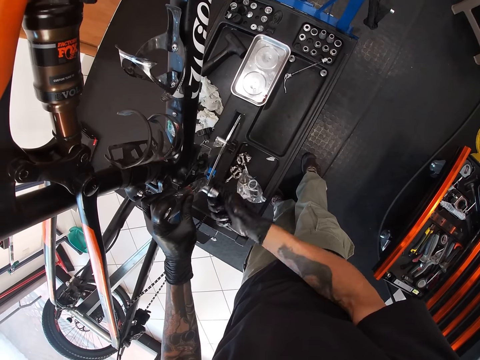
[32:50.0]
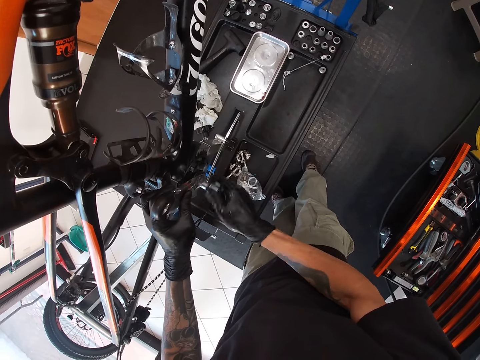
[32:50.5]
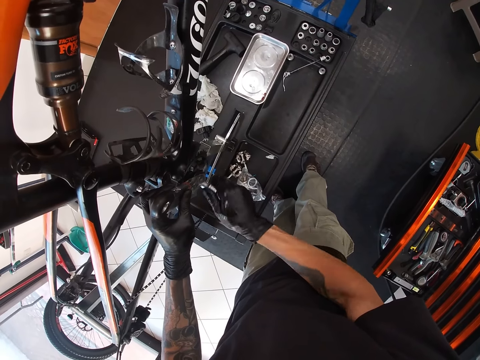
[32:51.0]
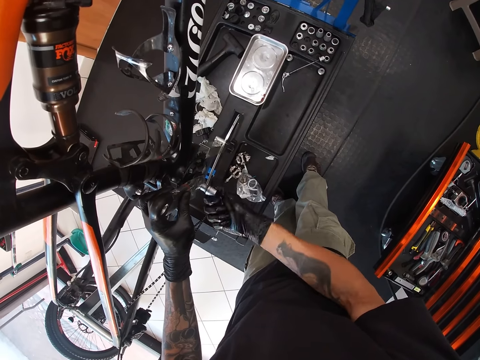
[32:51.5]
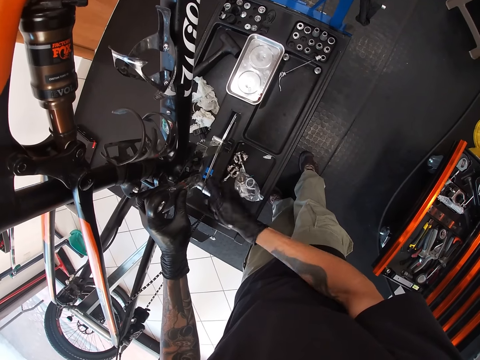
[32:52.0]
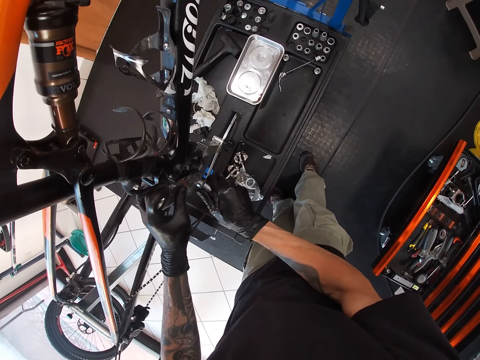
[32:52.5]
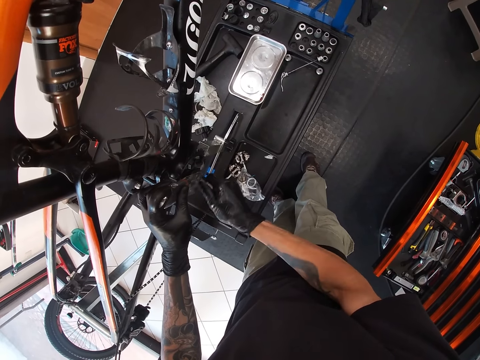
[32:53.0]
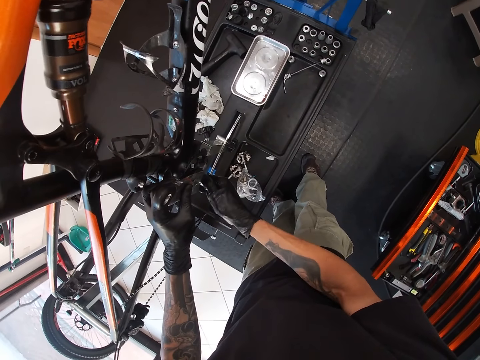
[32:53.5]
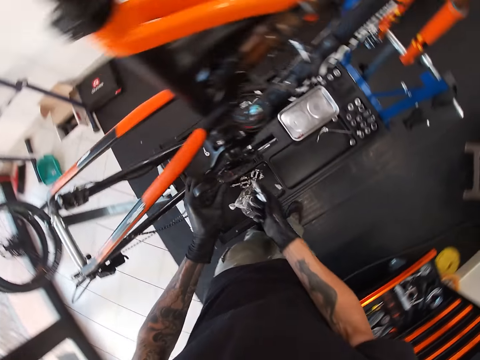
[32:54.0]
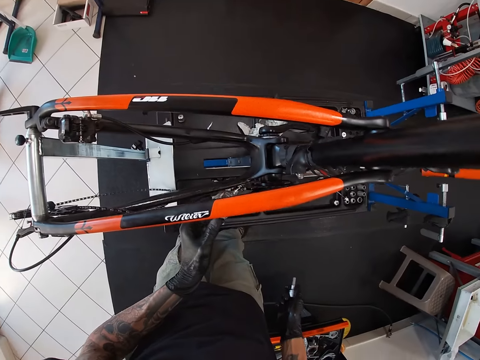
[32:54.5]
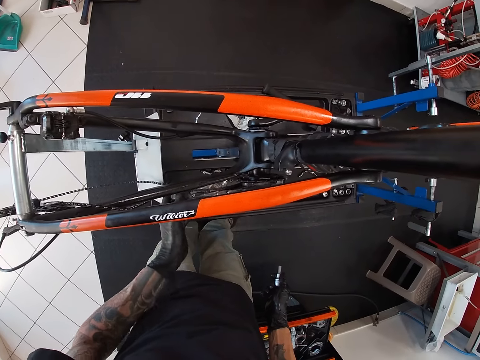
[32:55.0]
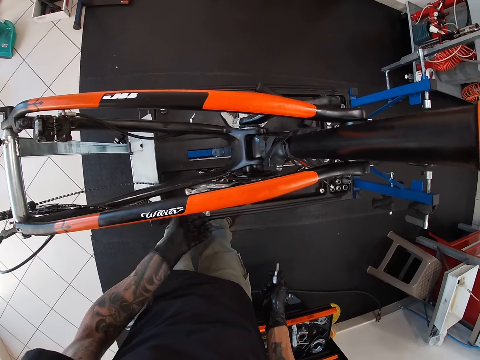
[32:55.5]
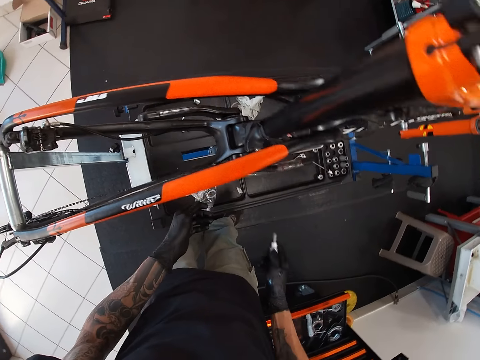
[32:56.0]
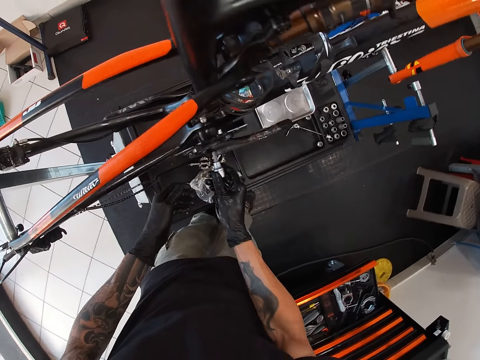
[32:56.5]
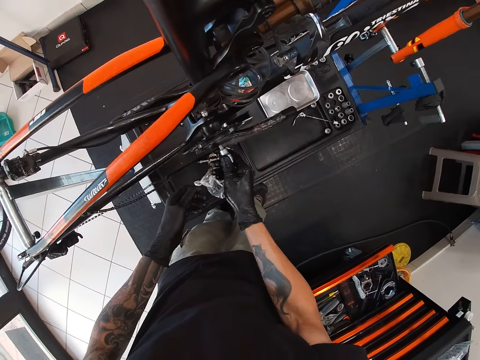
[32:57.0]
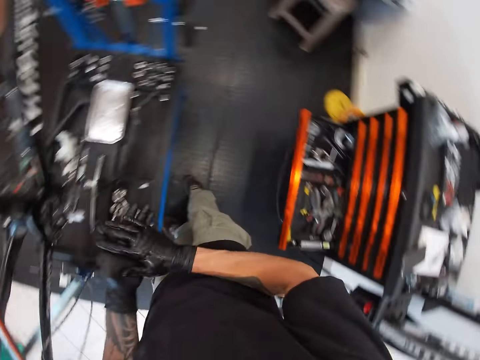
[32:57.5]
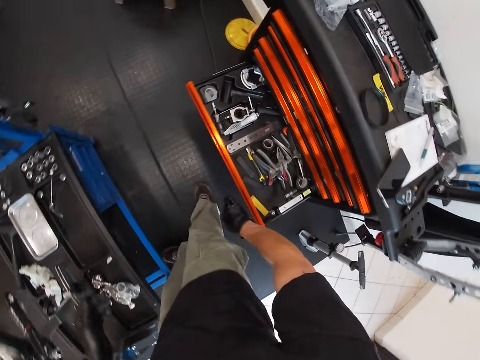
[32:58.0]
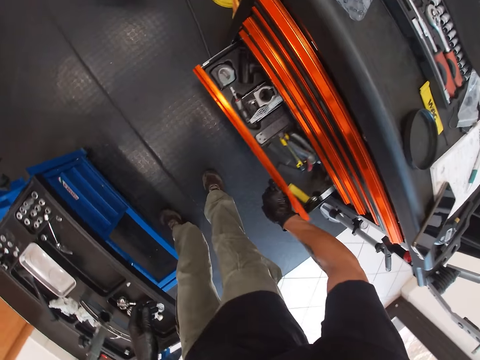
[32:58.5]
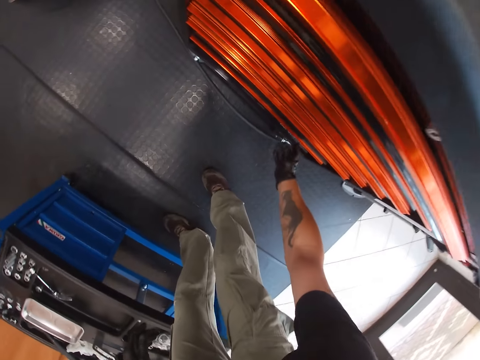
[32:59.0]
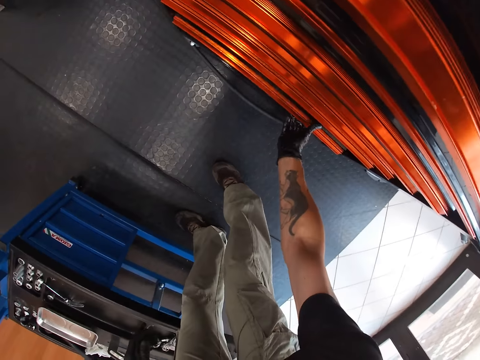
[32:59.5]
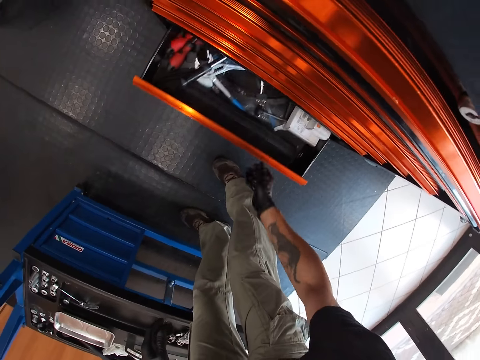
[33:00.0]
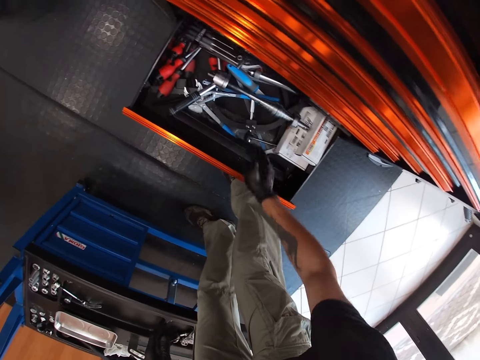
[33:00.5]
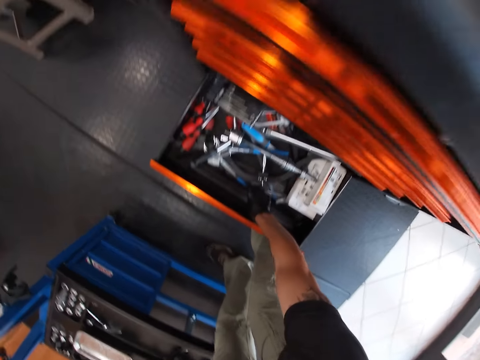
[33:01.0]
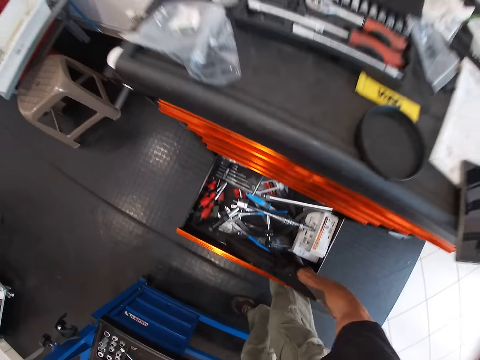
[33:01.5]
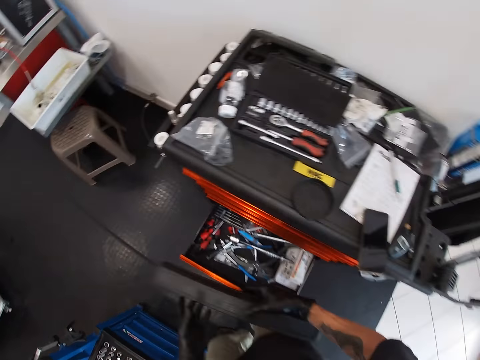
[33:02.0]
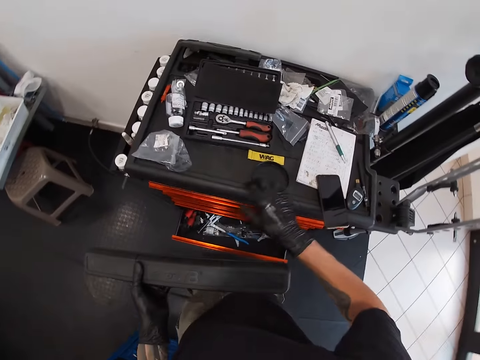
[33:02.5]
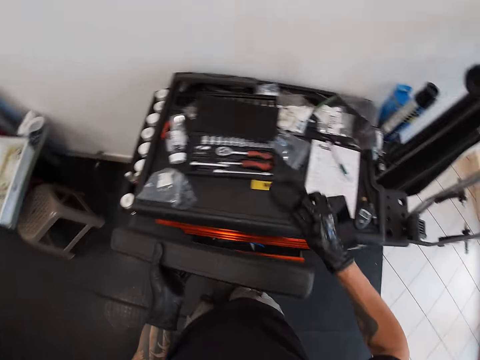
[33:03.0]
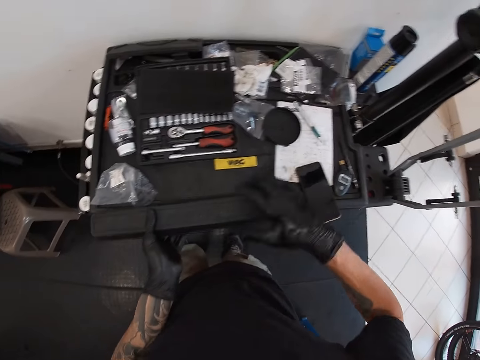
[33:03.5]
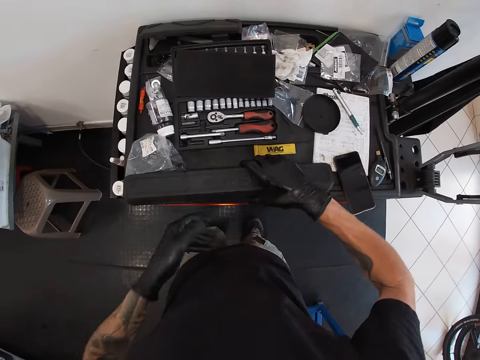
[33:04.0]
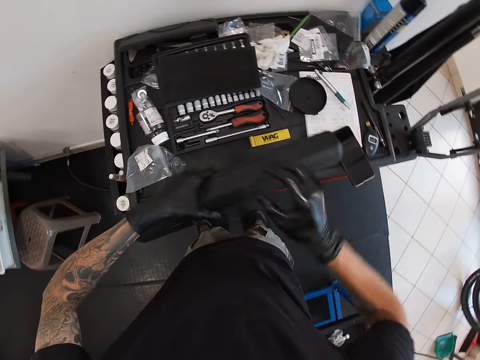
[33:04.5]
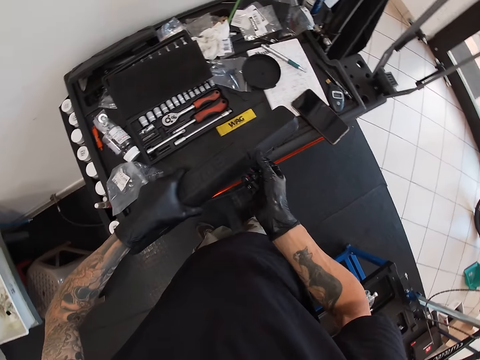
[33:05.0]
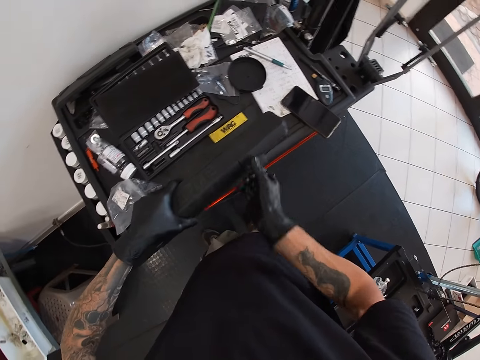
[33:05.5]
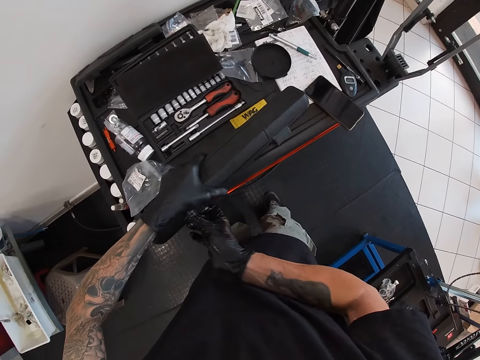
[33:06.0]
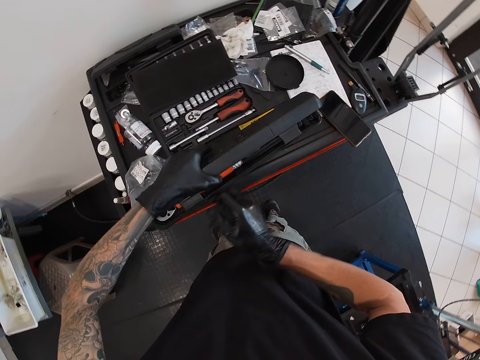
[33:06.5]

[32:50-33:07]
The camera wearer turns the crank arm with his left hand. He inserts the hex socket into the crank arm with his right hand. He closes the tool drawer with his right hand. He opens the tool drawer with his right hand. He picks a tool box from the tool drawer with his right hand. He closes the drawer with his right leg. He picks a lid from the top of the tool drawer with his right hand. He drops the lid on the top of the tool drawer with his right hand. He passes the box in his left hand to his right hand. He passes the box in his right hand to his left hand. He drops the box in his left hand on top of the tool drawer. He opens the box in his left hand with his right hand.

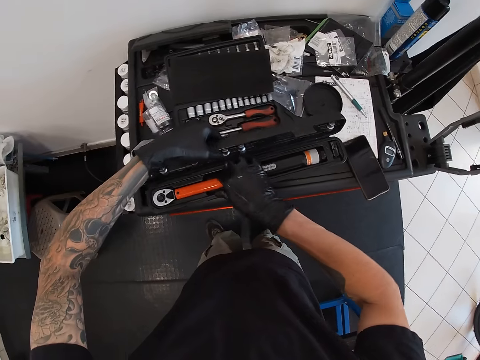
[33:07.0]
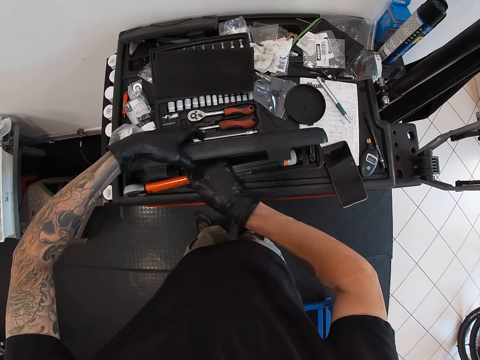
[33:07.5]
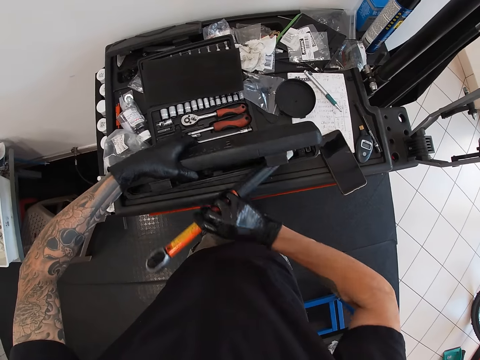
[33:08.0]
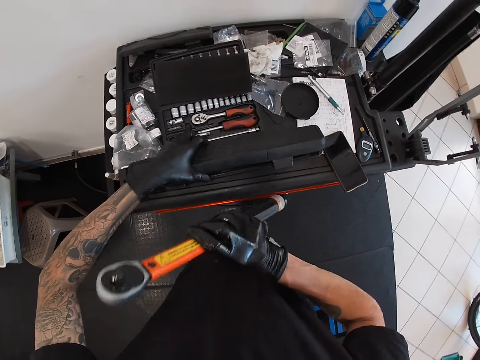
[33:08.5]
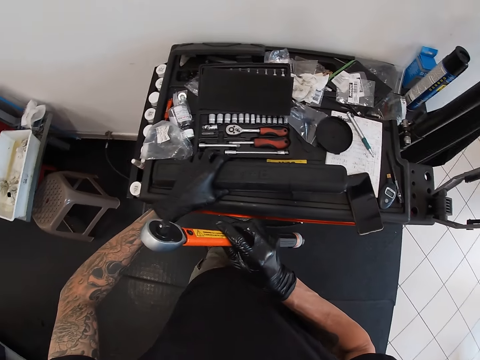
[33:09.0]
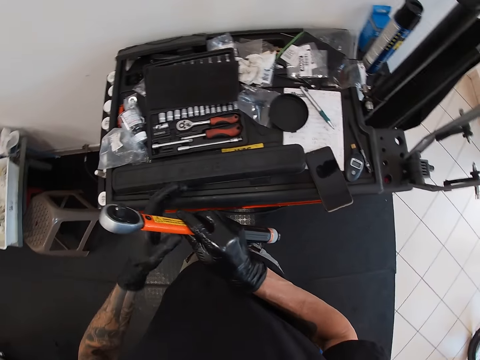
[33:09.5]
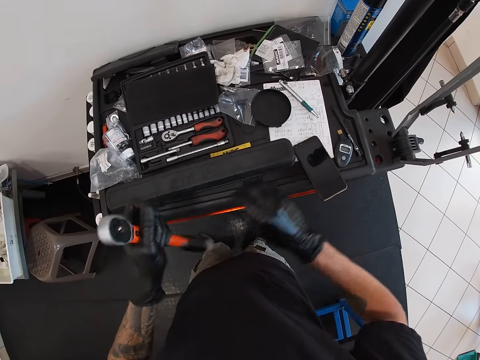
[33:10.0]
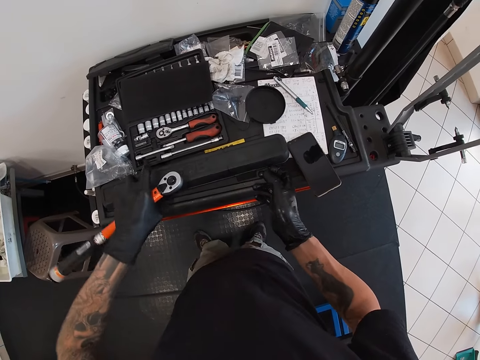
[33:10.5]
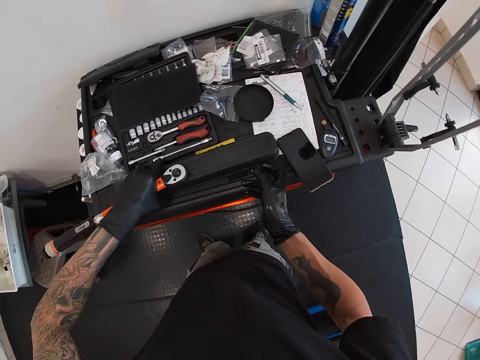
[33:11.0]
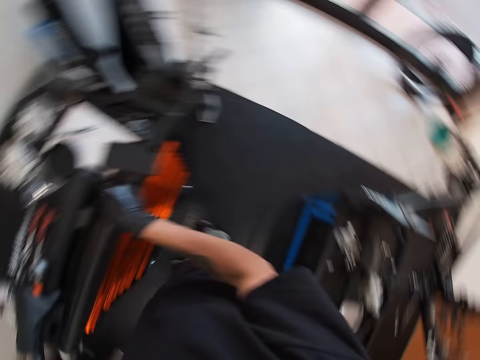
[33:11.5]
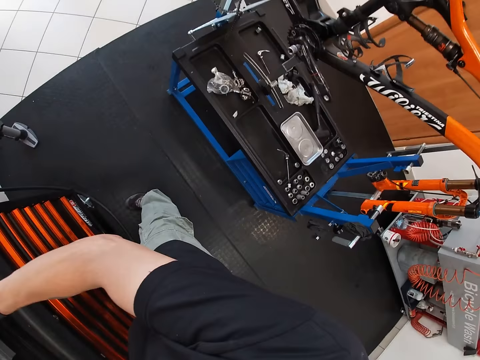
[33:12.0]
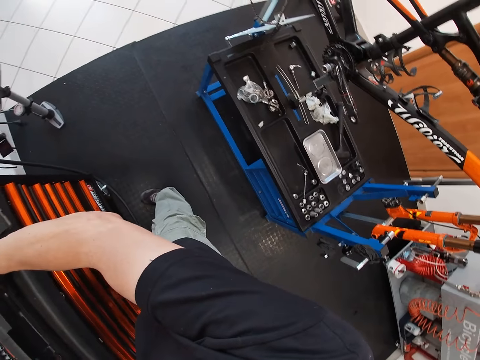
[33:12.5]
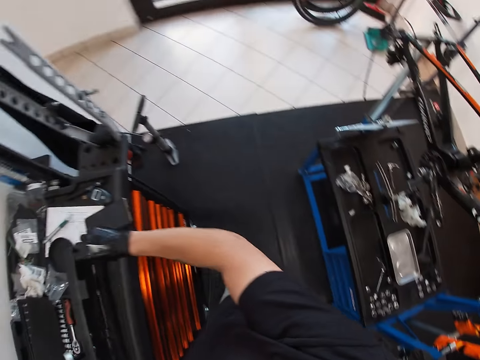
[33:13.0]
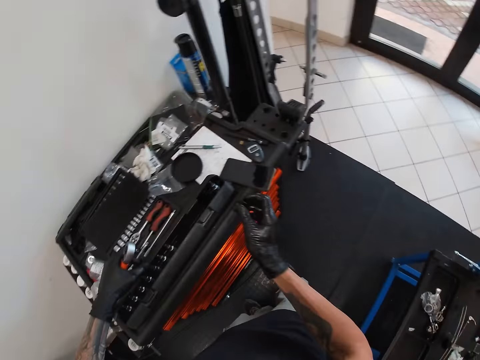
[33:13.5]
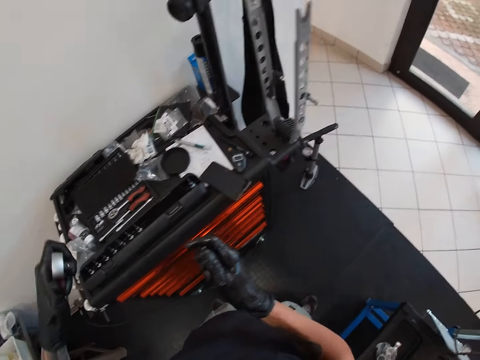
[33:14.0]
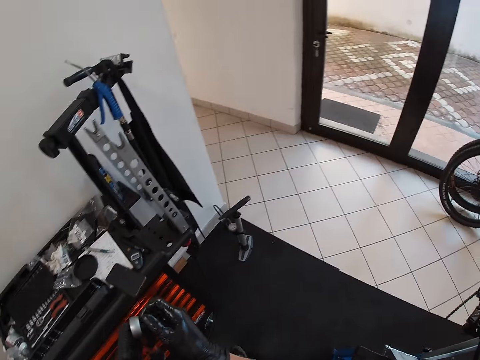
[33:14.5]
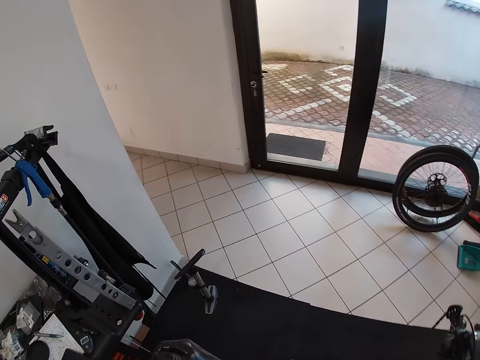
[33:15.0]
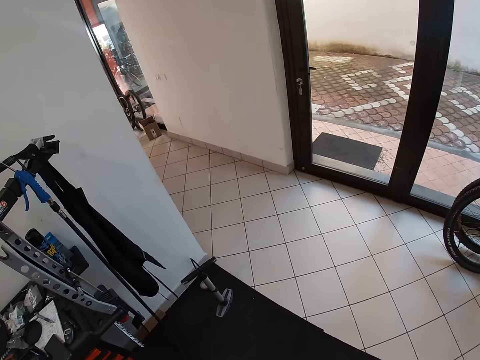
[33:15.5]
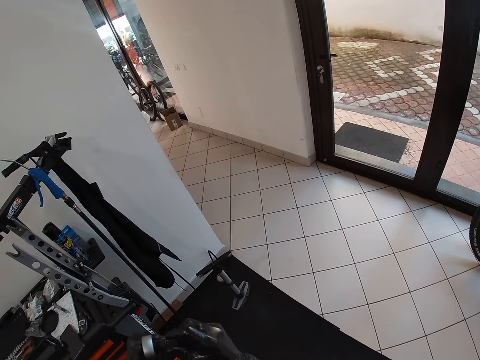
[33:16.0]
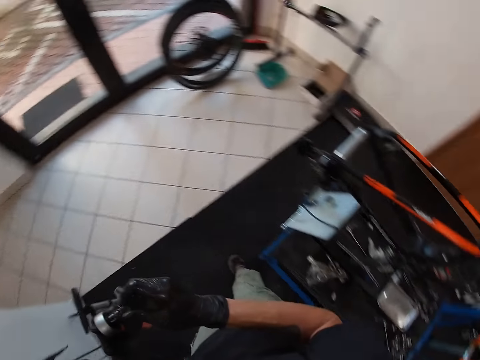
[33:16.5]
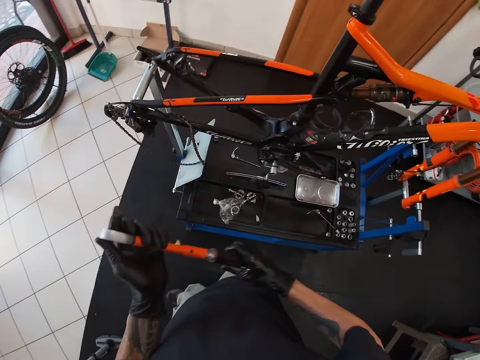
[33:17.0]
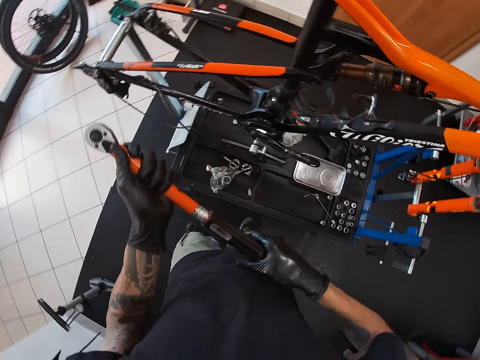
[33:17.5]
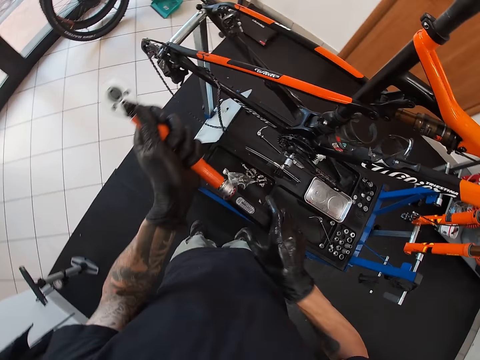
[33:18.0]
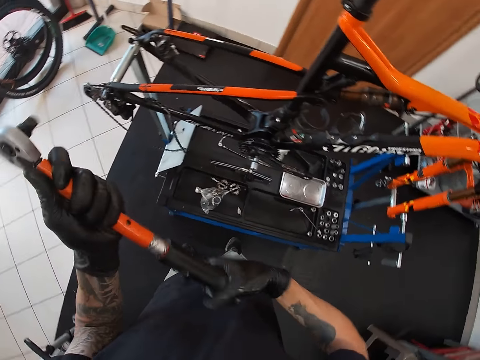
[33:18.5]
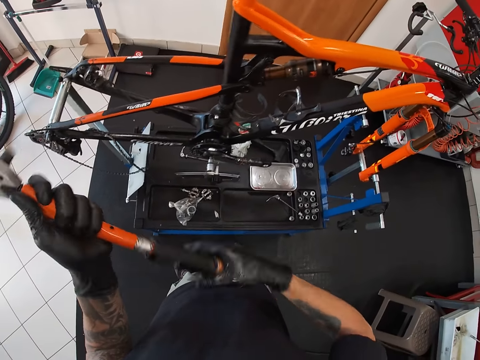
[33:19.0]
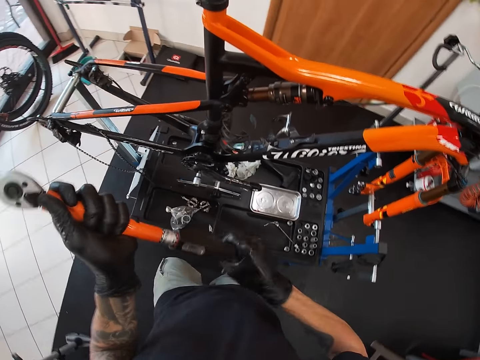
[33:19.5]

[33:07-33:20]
The camera wearer picks a socket wrench or spanner from the box with his right hand. He closes the box with his left hand. He passes the socket wrench in his right hand to his left hand. He holds the box with his hands. He opens the box on top of the tool drawer with both hands. He stands on the floor. He fixes a hex socket into the socket wrench with his right hand. He opens the spanner with his right hand. He screws the bottom of the socket wrench with his right hand.
